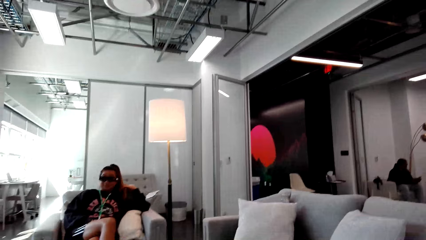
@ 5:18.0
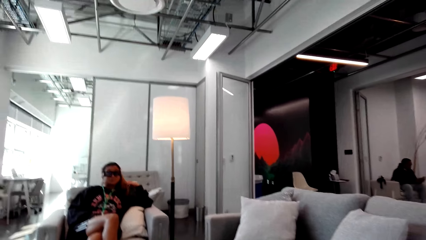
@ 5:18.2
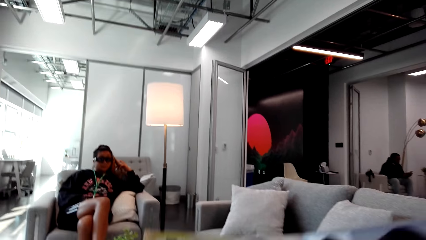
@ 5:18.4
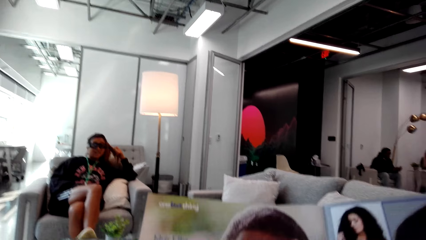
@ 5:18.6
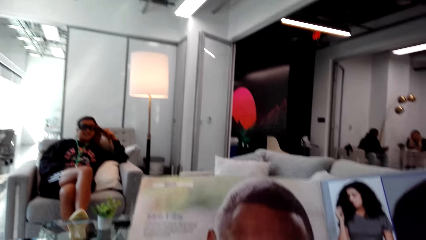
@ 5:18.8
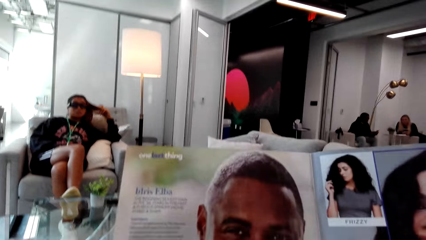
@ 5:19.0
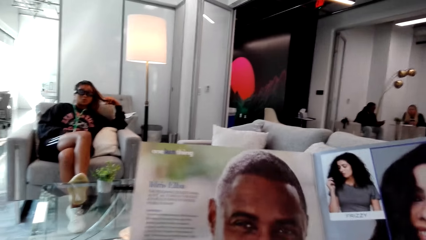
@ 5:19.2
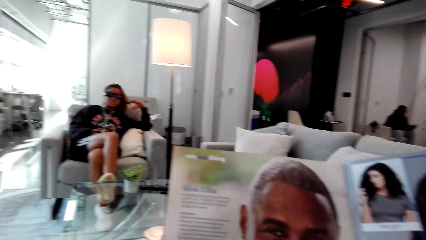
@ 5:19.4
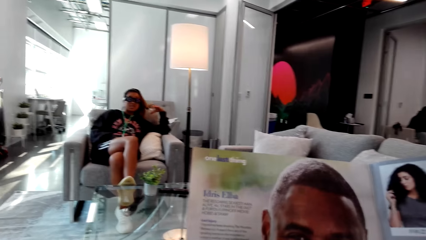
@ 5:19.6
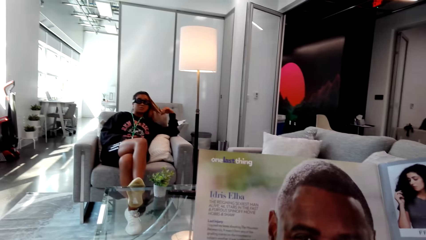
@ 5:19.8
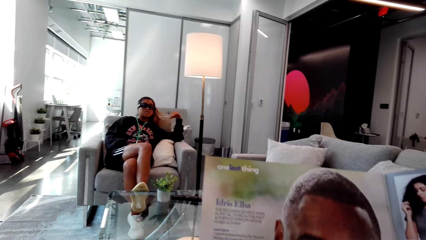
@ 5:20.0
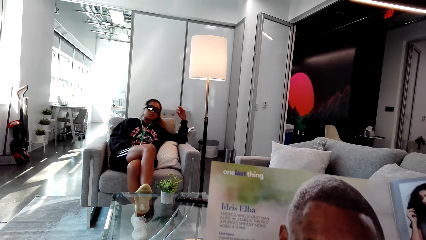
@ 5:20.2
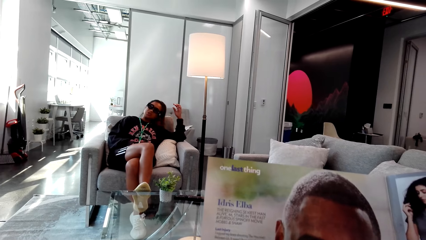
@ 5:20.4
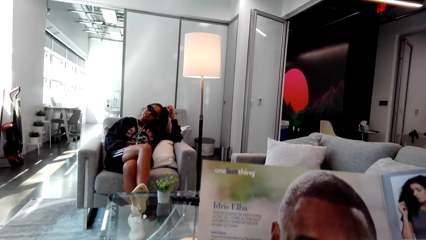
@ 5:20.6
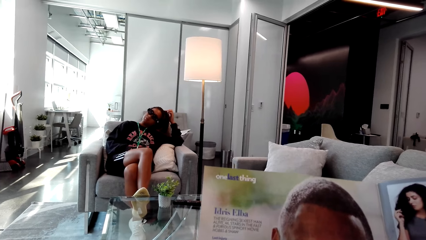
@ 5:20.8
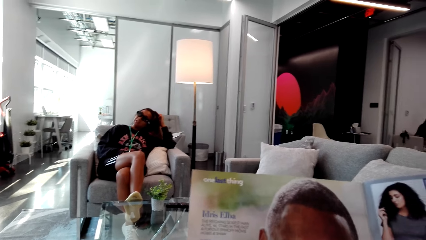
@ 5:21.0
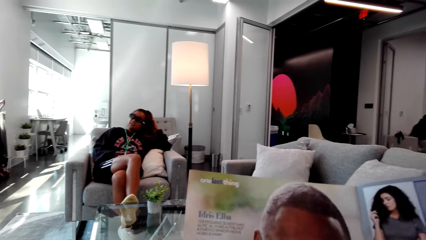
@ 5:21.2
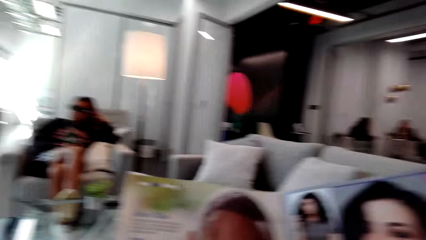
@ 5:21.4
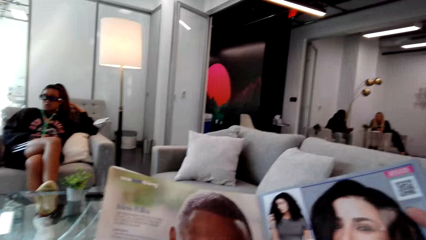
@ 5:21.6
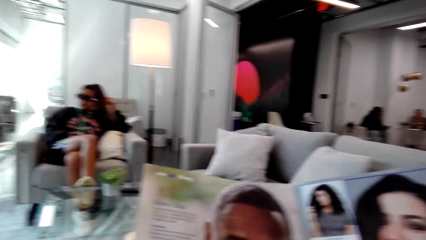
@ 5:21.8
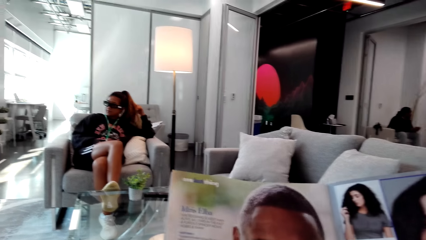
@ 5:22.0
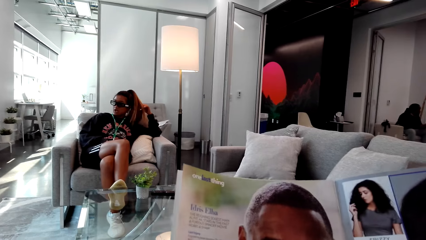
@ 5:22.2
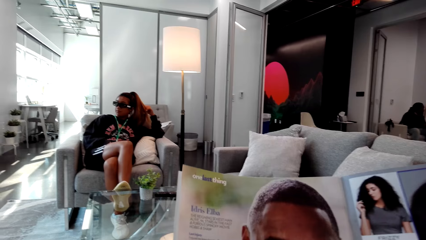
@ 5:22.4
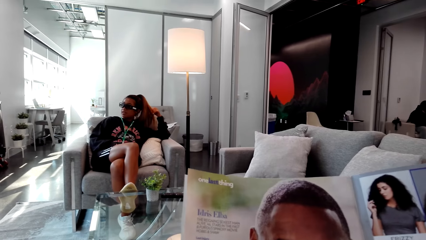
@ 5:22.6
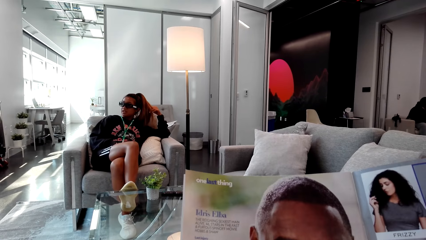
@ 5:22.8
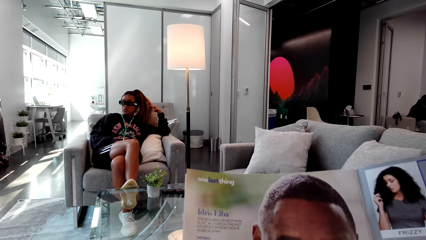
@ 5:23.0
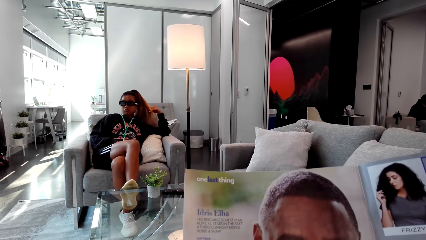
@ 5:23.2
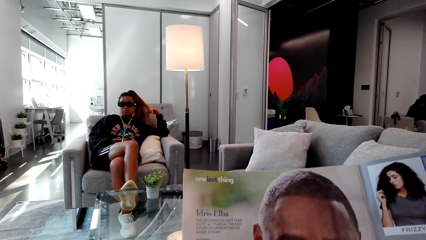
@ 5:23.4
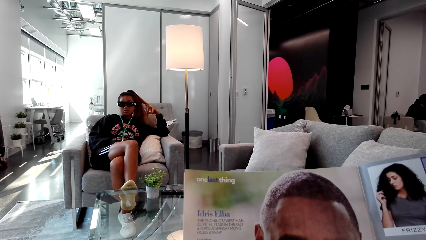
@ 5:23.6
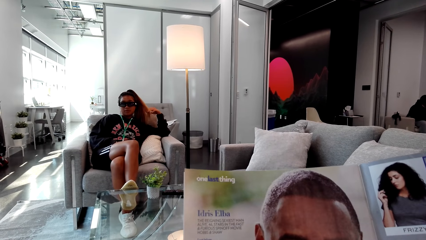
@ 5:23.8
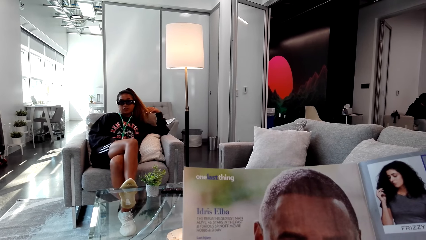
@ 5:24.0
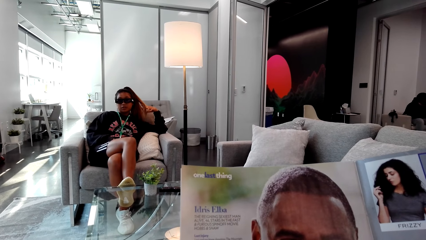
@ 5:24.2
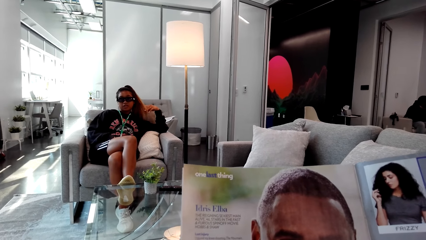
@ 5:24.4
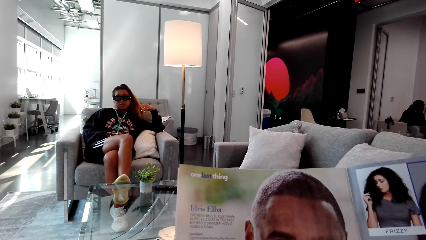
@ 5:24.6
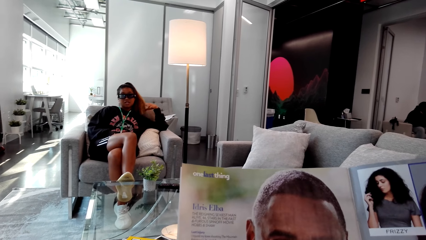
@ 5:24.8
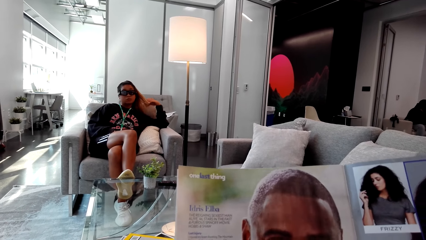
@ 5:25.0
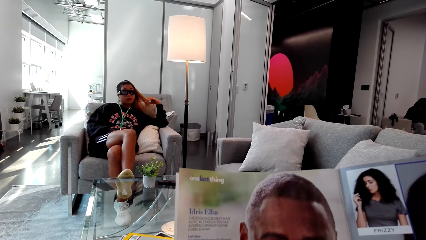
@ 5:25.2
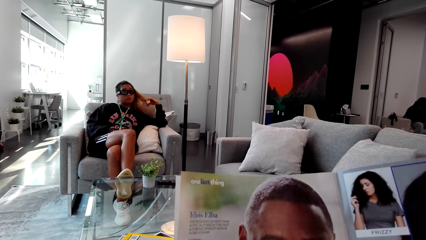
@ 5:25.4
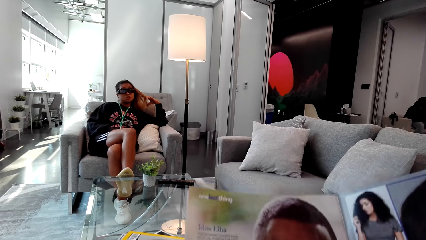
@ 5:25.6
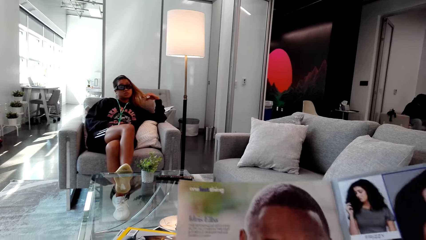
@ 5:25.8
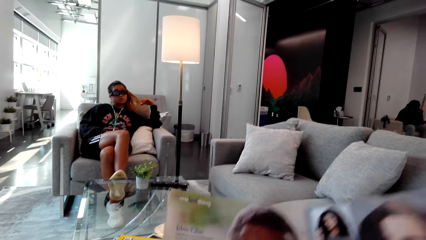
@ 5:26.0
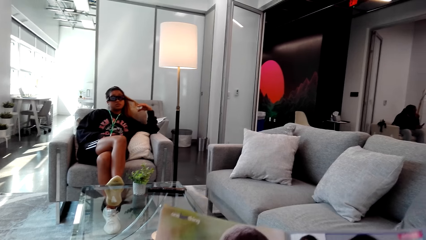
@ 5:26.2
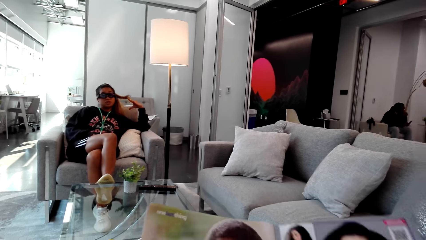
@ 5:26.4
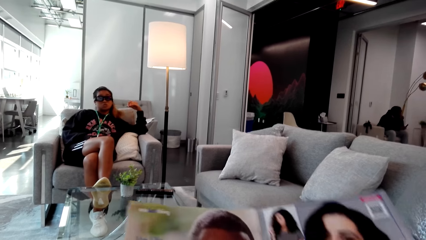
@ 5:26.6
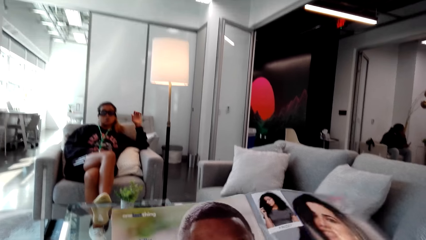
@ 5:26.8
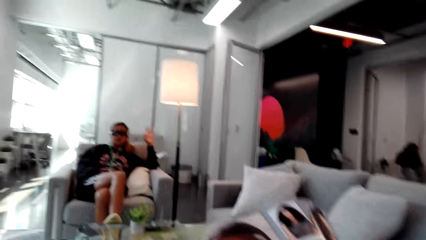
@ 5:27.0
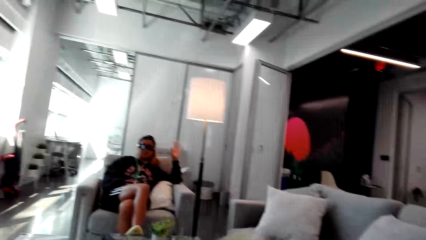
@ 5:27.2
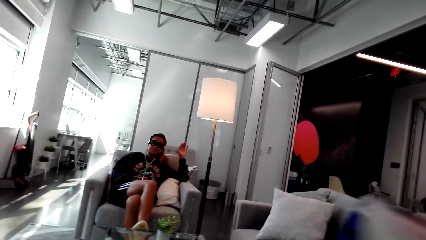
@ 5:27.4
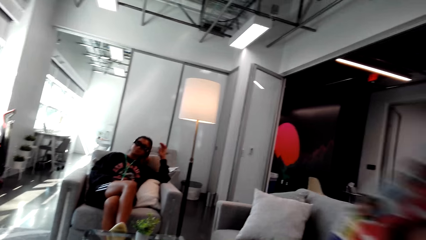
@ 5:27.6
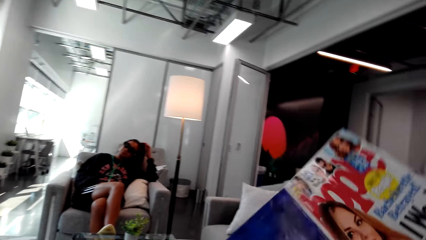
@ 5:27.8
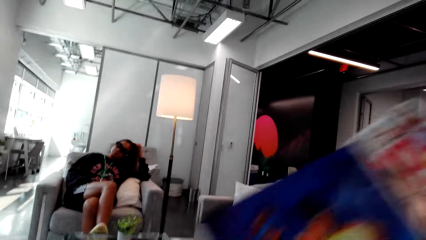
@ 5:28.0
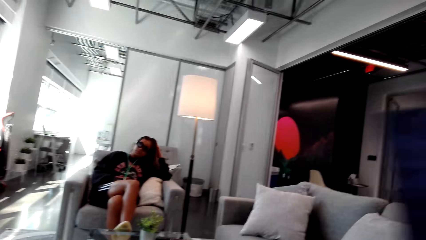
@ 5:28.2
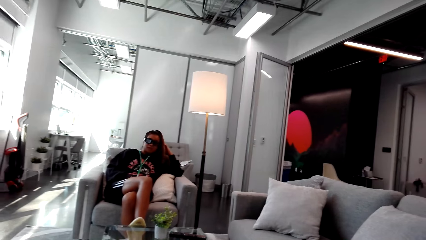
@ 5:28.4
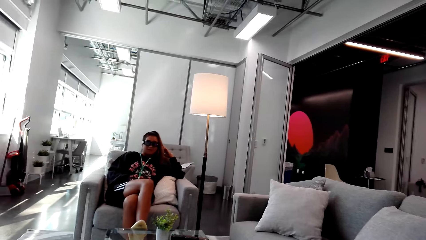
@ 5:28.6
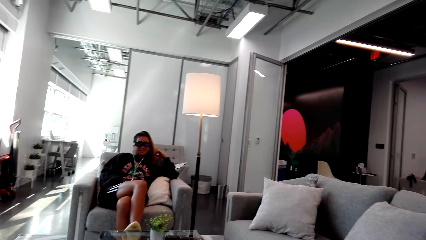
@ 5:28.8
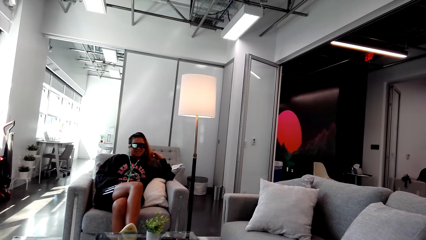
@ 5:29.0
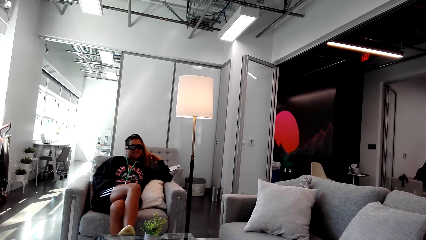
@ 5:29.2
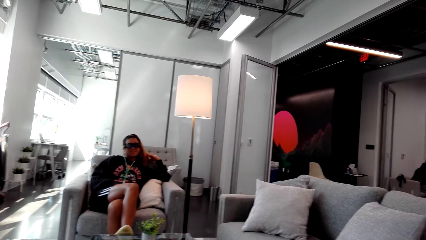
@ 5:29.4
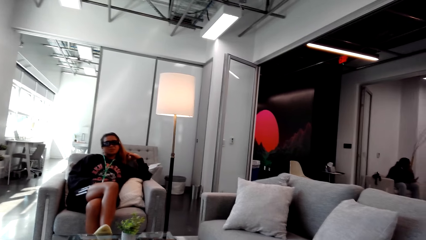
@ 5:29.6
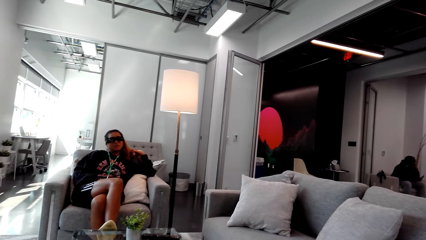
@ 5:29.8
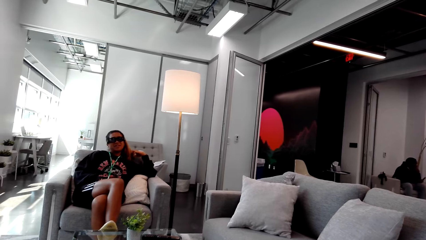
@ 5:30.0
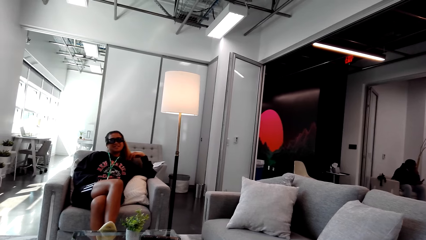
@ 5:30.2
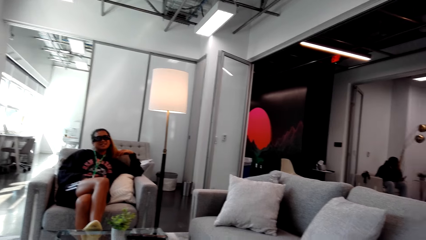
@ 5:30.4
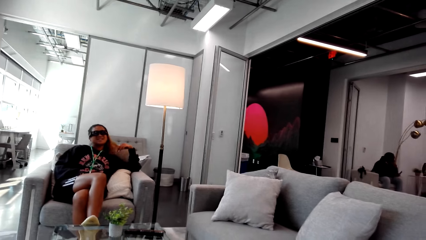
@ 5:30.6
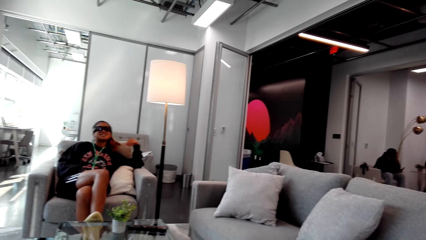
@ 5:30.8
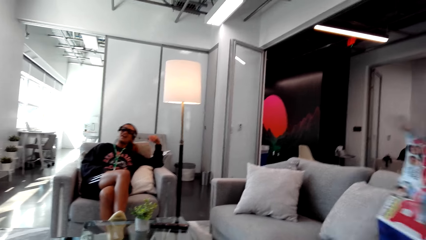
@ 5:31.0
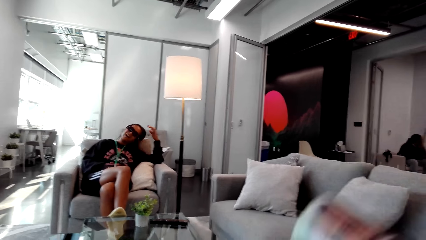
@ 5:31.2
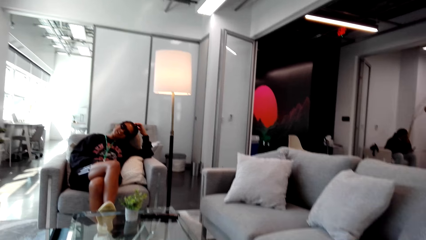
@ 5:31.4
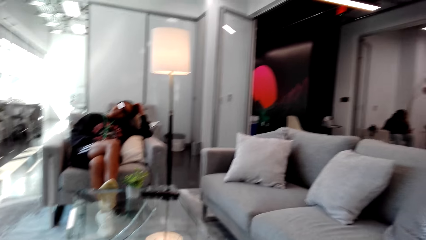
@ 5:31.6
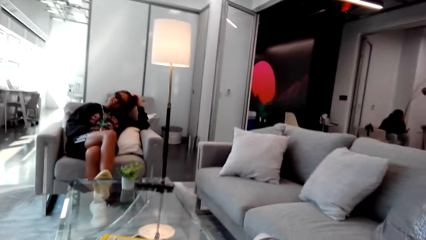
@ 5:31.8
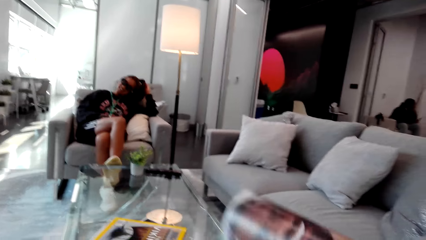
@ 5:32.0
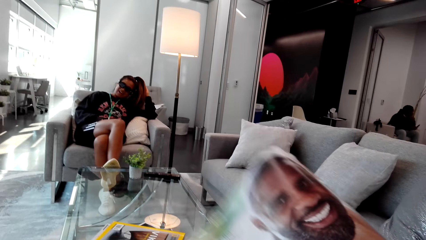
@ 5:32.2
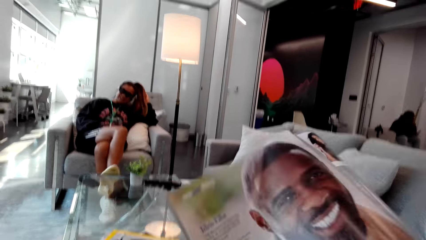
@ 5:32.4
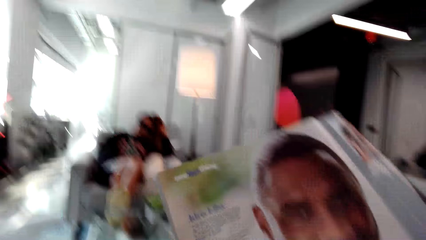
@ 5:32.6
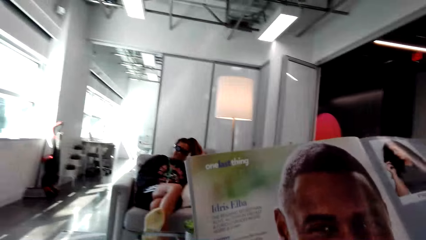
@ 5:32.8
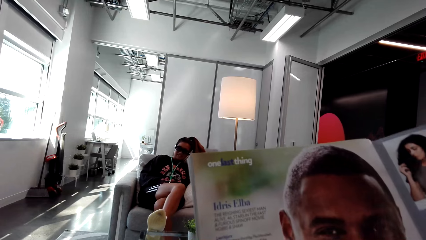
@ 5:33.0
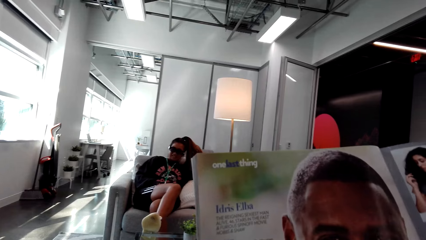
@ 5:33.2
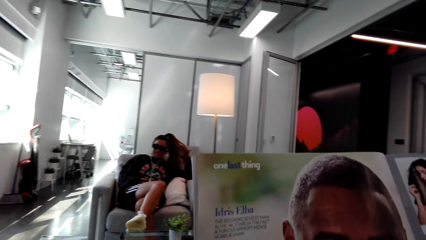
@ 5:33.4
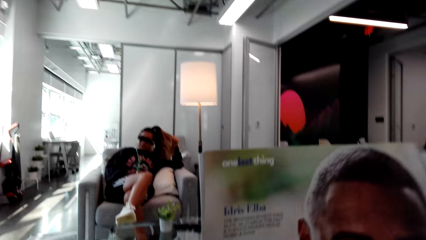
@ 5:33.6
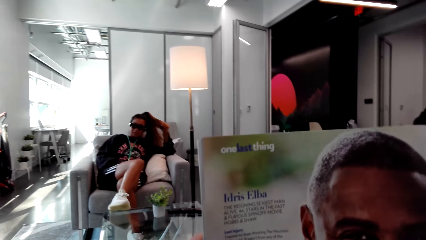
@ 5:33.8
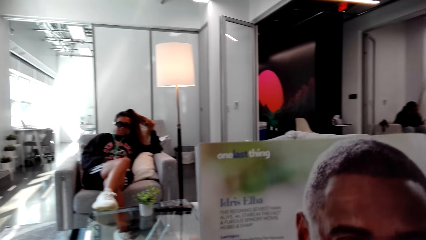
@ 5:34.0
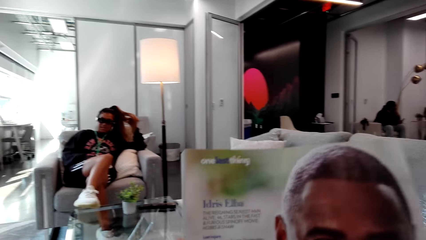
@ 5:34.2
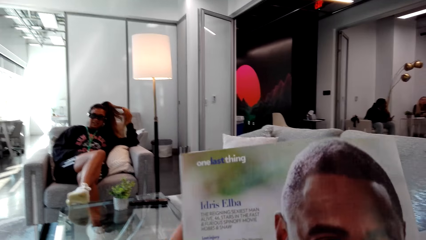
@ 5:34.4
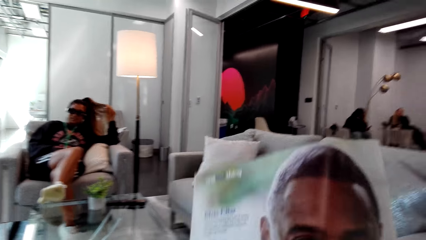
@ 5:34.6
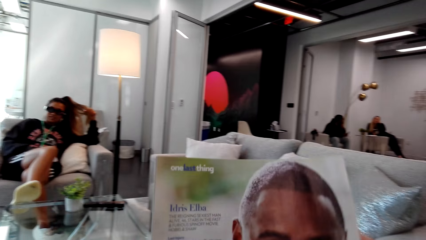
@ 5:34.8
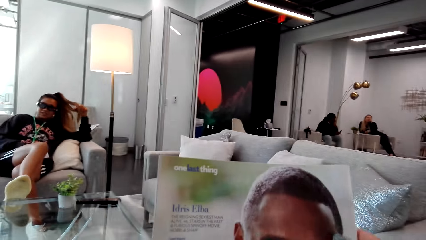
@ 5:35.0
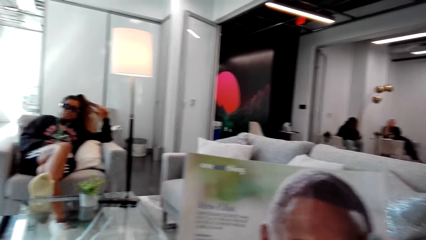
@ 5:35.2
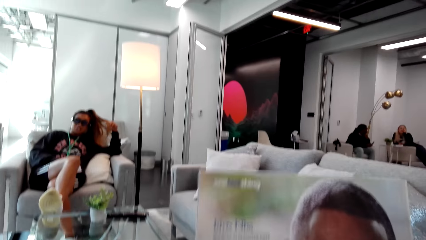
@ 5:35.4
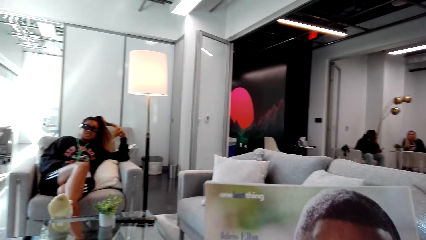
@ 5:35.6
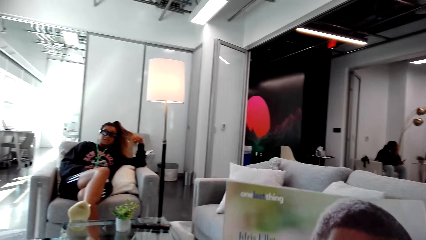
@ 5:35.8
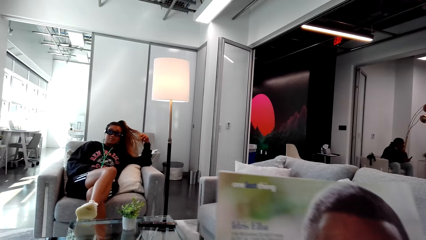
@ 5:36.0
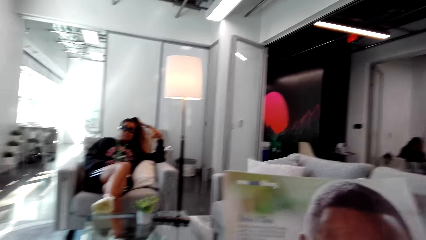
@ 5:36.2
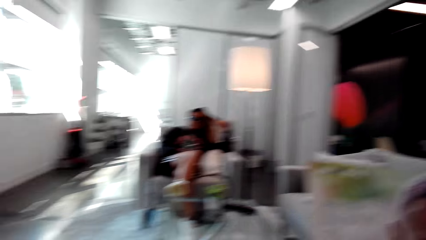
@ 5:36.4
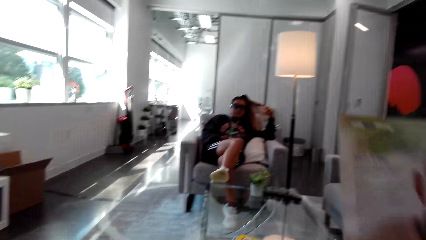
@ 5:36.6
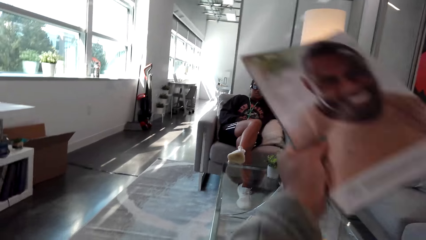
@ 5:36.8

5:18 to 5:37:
The camera wearer reads the magazine. They look at the back of the magazine. They read the magazine.
